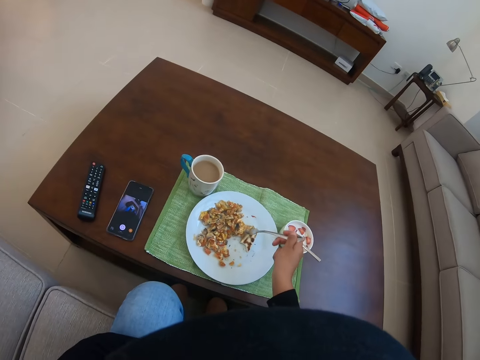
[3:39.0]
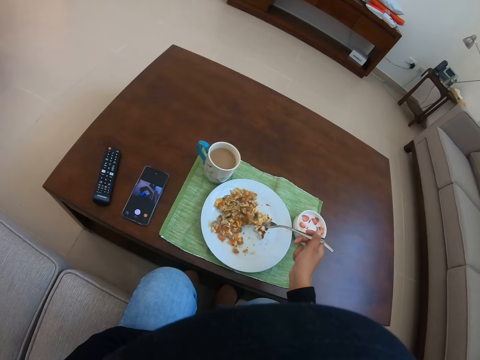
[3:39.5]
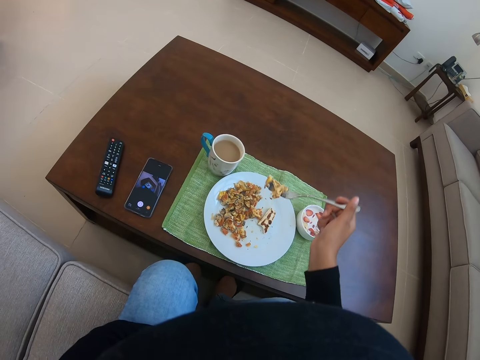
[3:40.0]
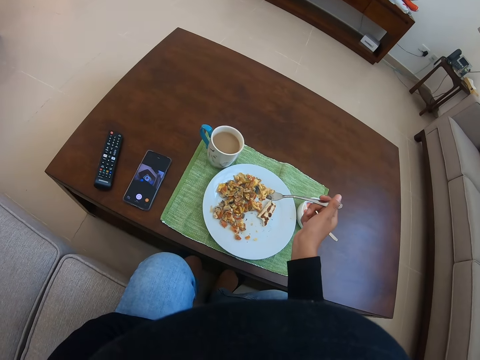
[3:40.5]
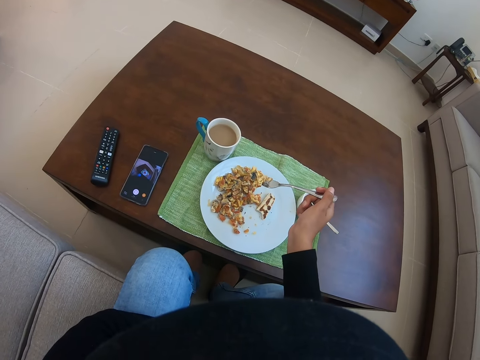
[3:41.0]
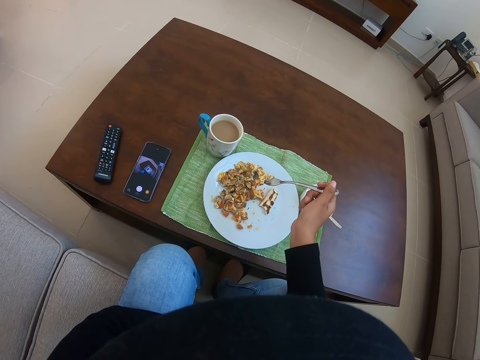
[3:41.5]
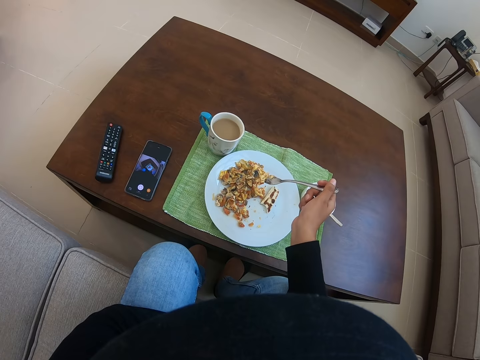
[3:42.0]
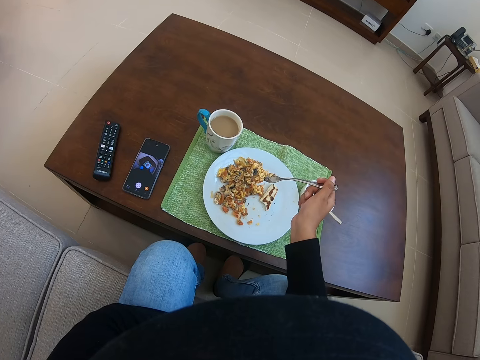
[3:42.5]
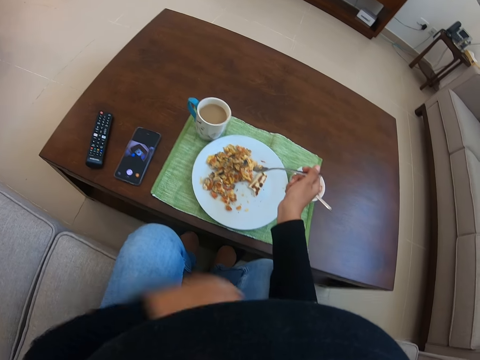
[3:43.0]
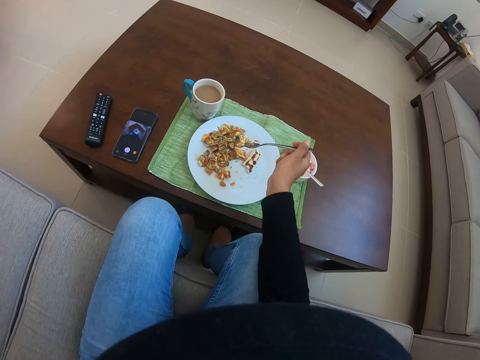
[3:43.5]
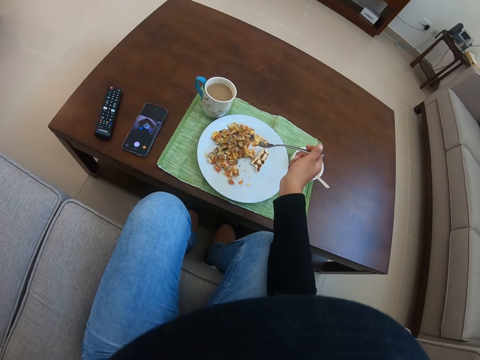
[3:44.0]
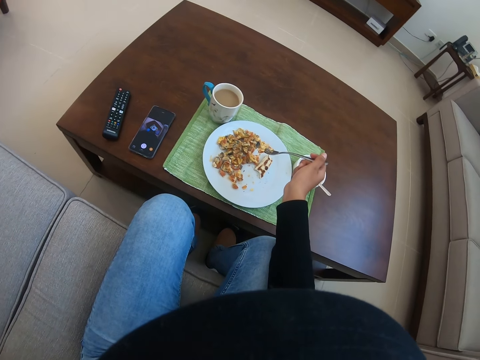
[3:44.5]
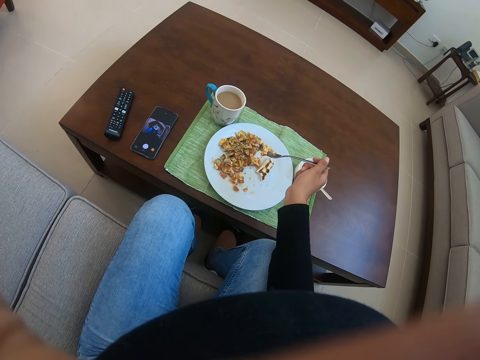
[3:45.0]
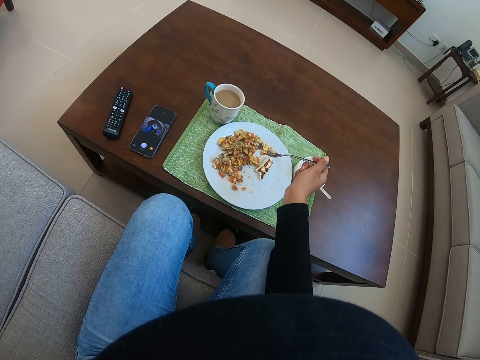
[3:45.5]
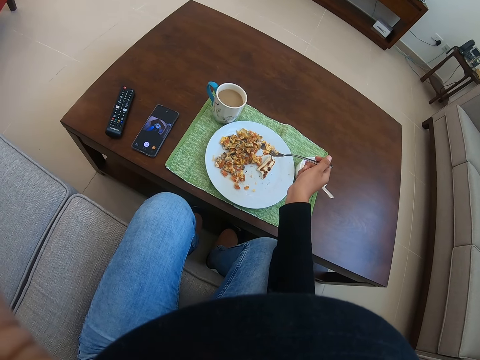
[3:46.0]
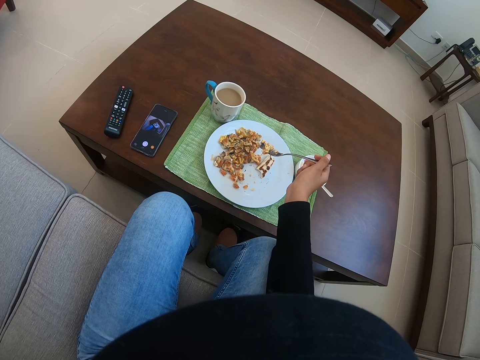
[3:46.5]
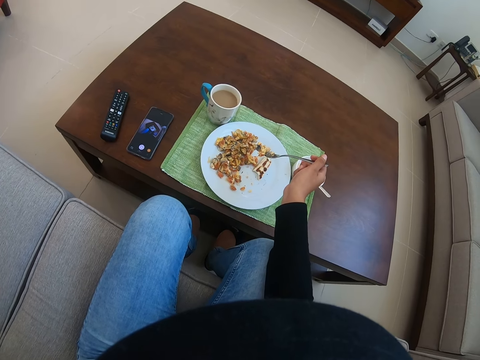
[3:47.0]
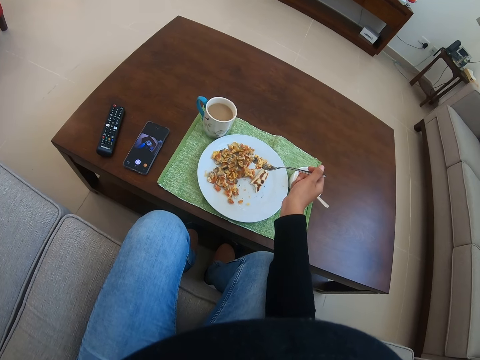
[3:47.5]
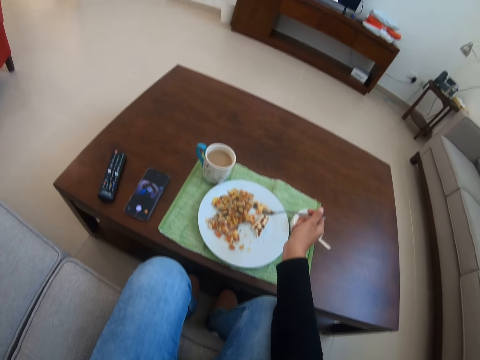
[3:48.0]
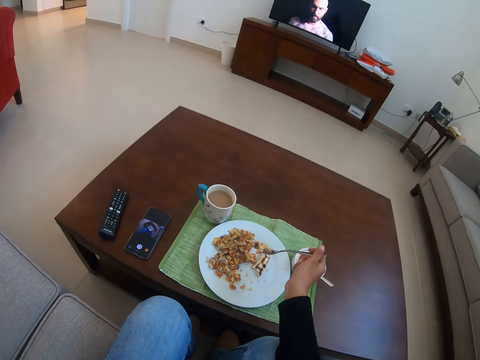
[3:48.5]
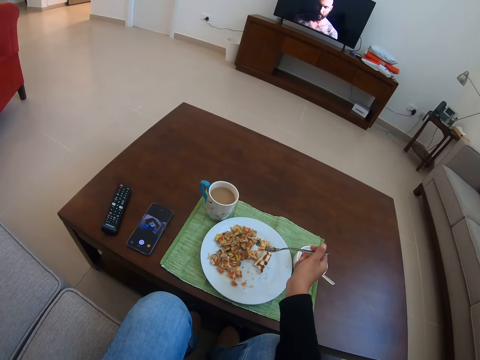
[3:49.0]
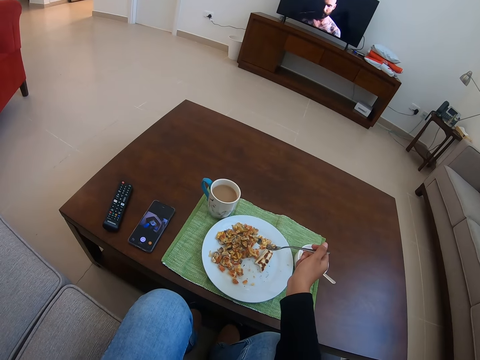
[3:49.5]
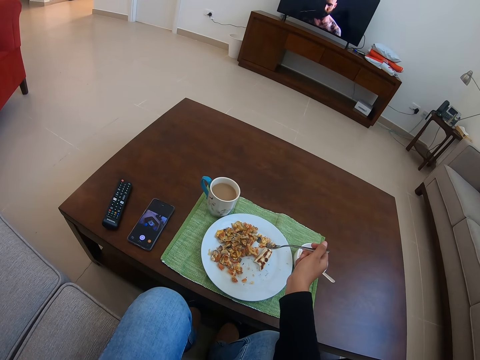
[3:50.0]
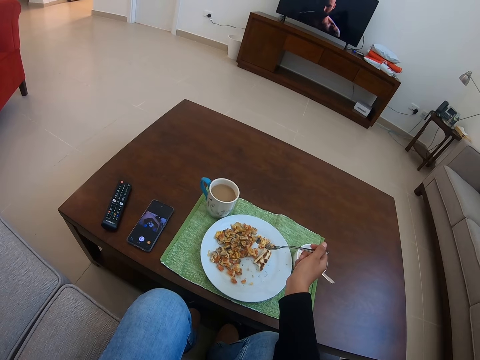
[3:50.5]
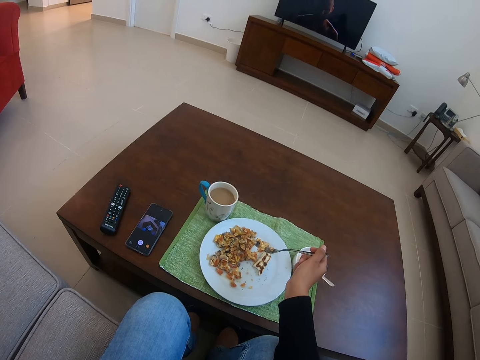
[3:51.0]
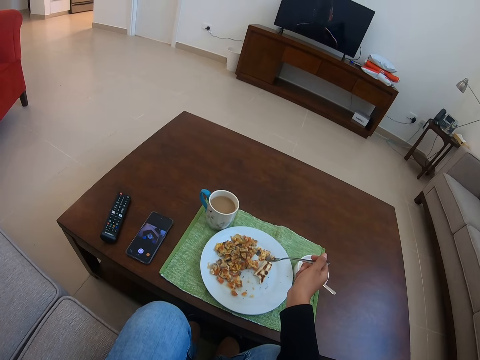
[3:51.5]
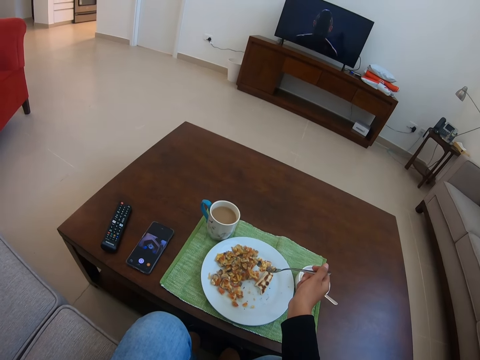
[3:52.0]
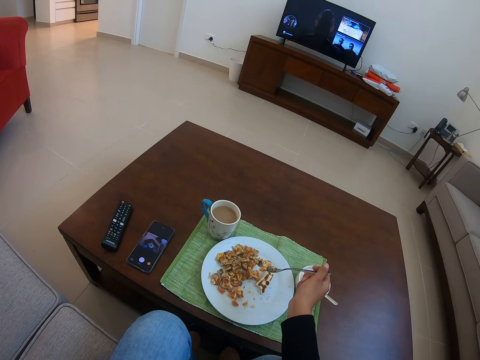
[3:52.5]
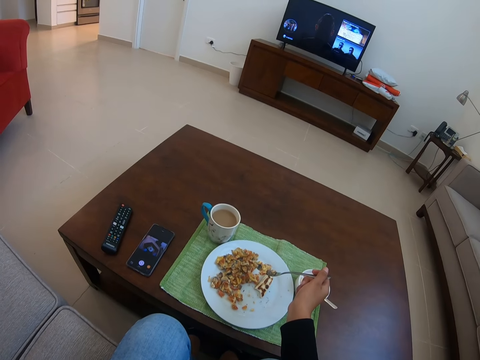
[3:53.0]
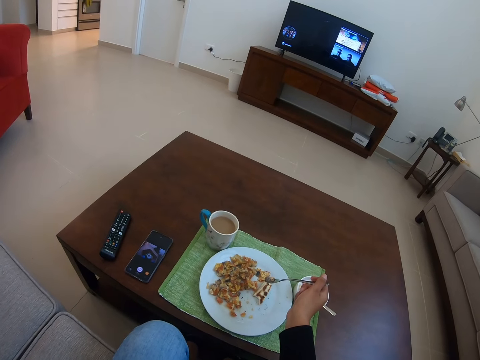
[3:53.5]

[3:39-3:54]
The camera wearer moves her left hand to the side. She fixes the camera.

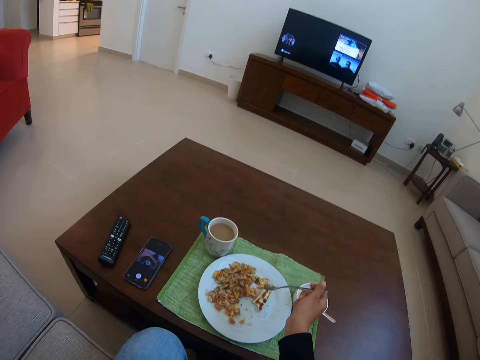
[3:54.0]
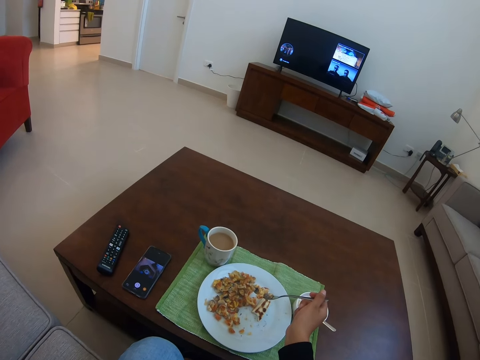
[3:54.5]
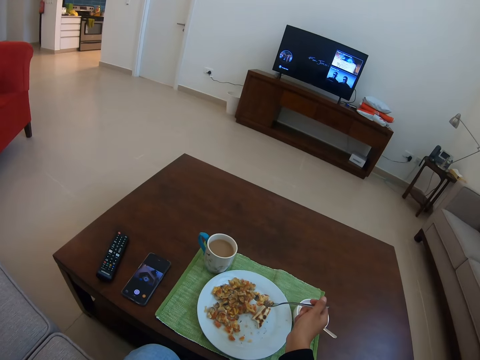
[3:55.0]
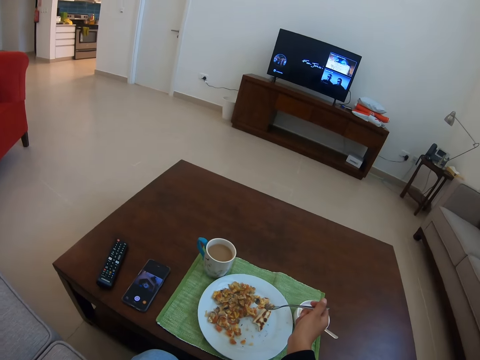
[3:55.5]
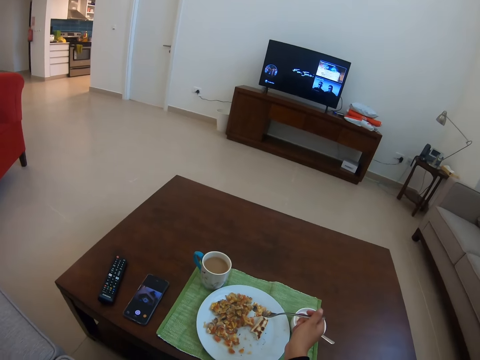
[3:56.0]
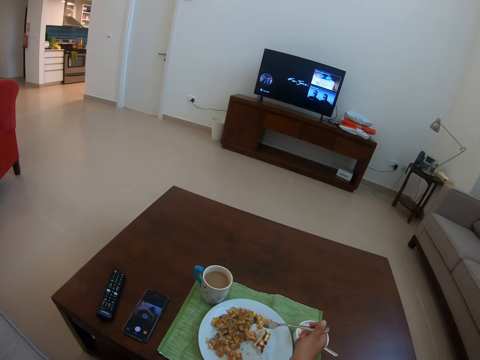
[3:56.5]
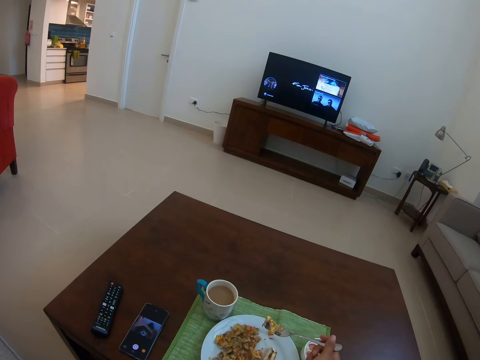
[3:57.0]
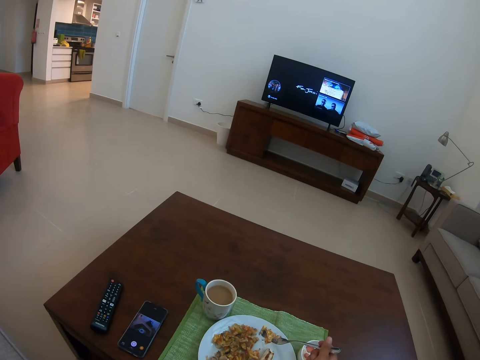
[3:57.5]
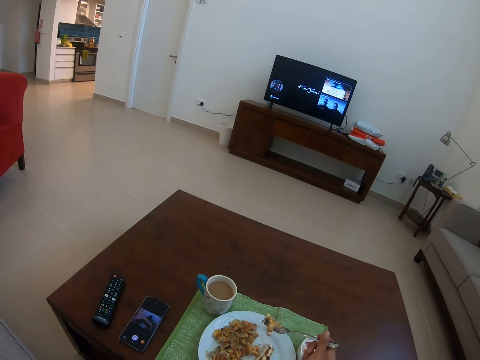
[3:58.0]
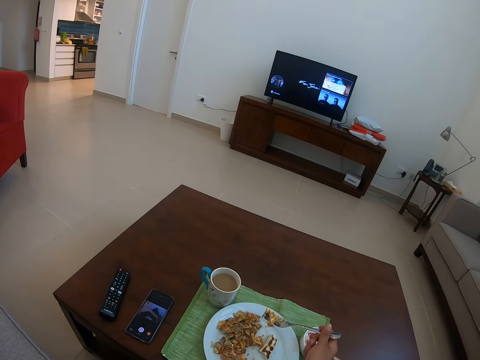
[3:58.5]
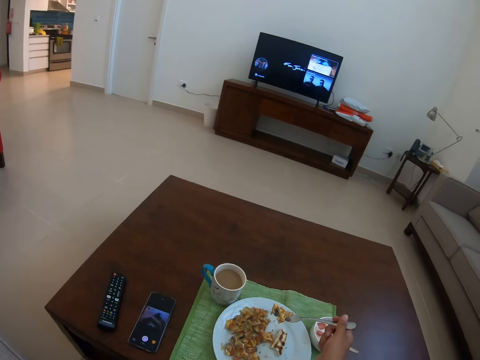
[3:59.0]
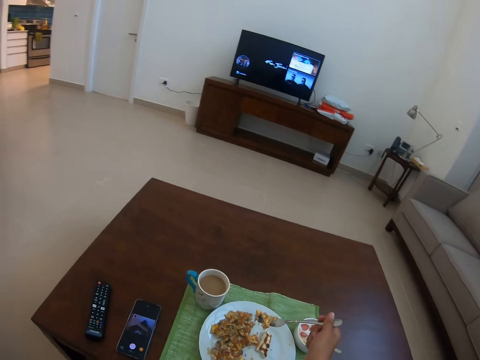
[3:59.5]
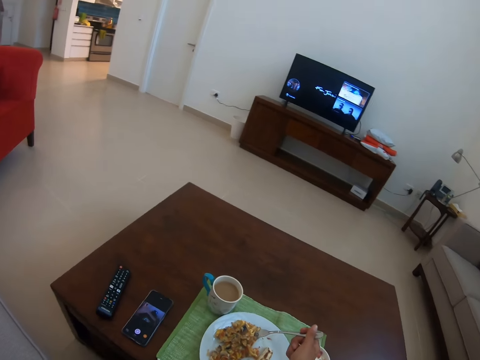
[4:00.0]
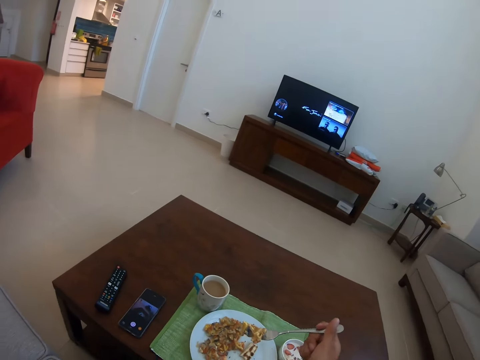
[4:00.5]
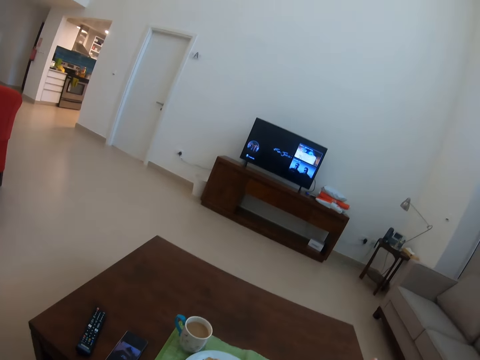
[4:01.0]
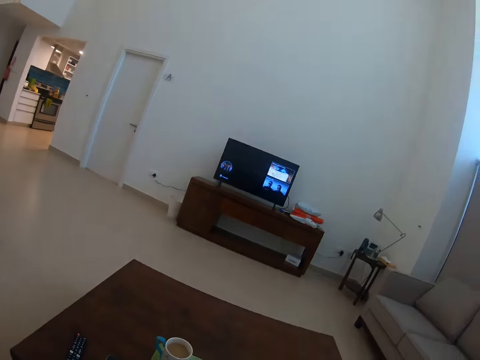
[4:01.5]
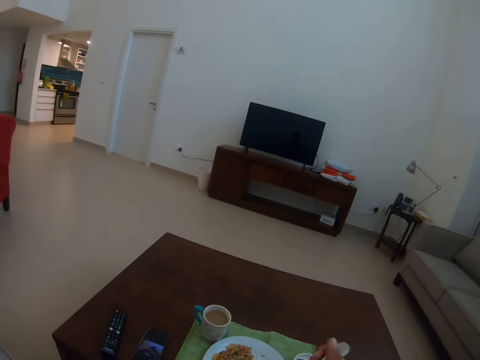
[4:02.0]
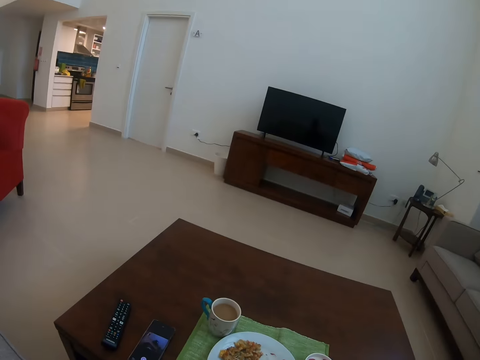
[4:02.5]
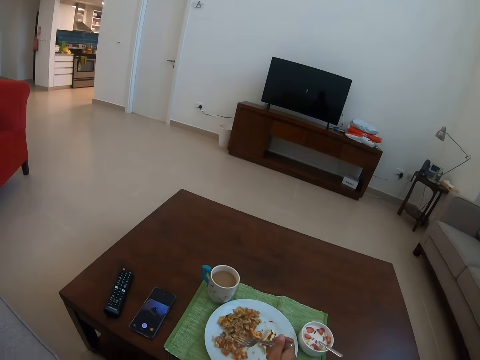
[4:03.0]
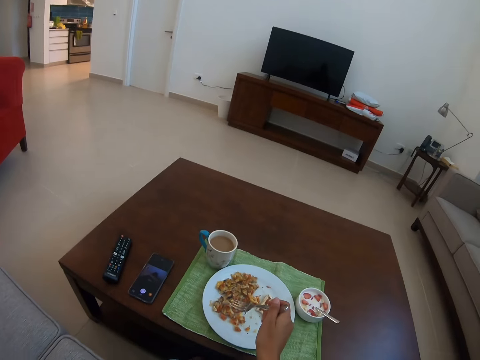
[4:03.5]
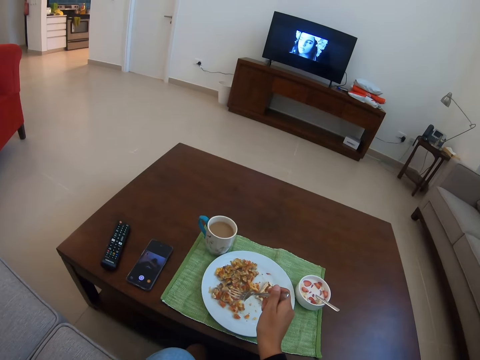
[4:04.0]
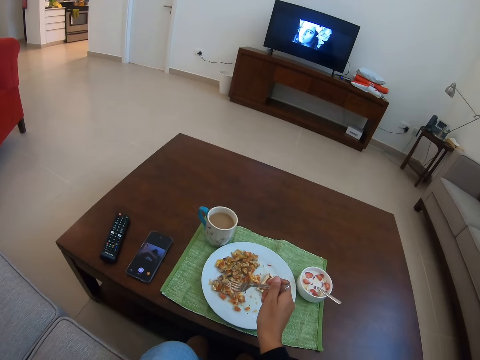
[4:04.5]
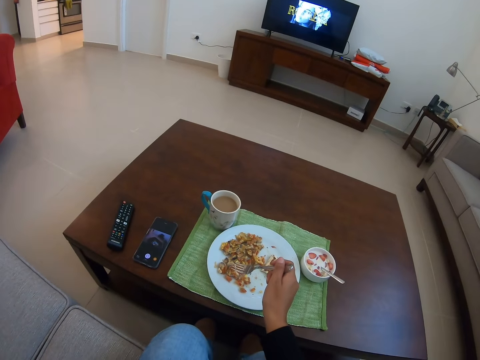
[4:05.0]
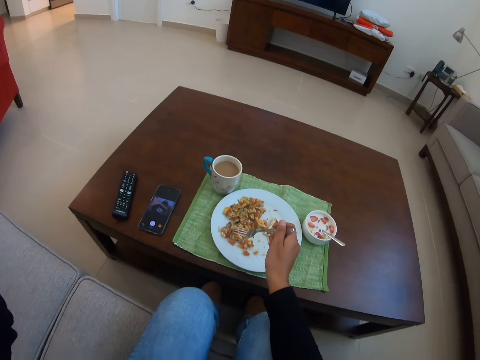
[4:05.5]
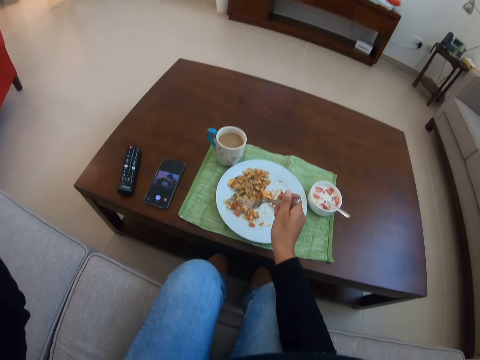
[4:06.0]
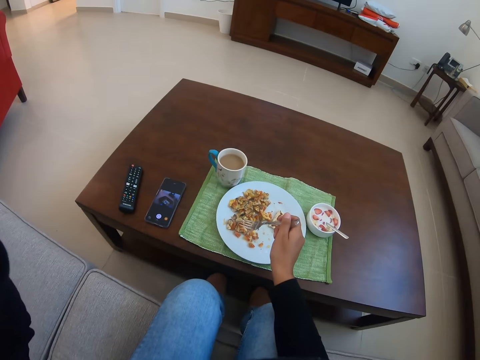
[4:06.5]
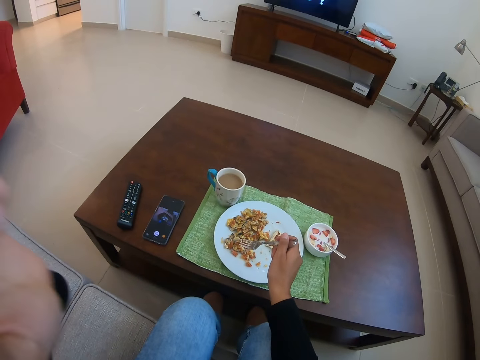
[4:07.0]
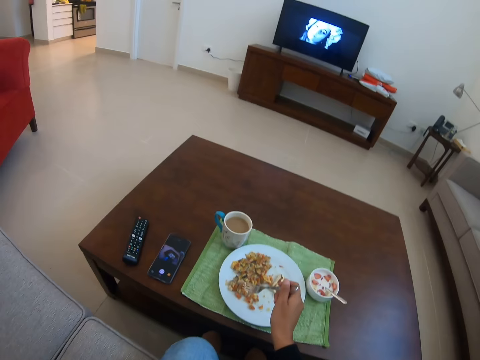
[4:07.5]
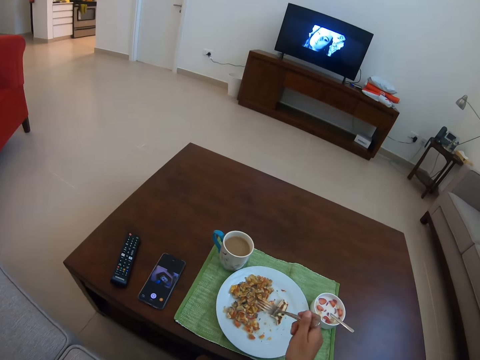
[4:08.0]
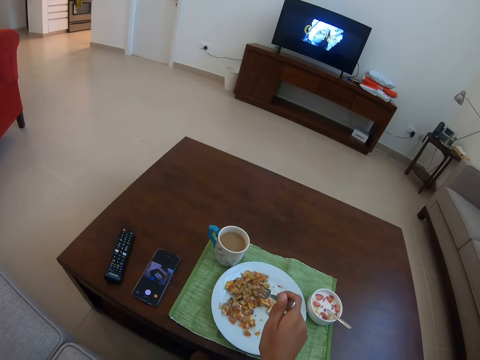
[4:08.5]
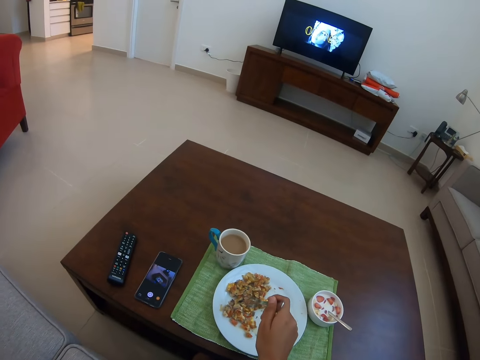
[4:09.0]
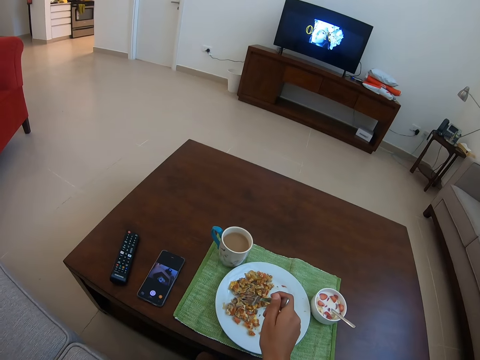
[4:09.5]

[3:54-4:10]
The camera wearer returns back the hand. They pick food from the plate. They eat from the plate. They pick food from the plate. They fix the camera.
